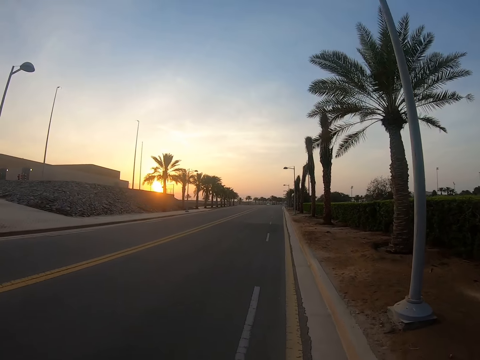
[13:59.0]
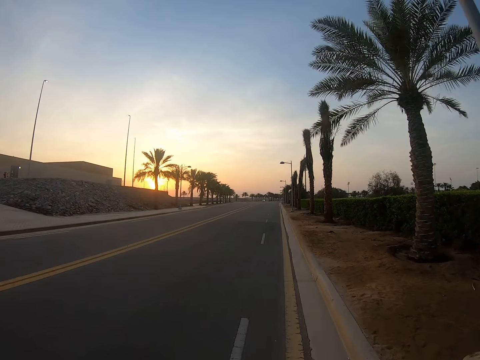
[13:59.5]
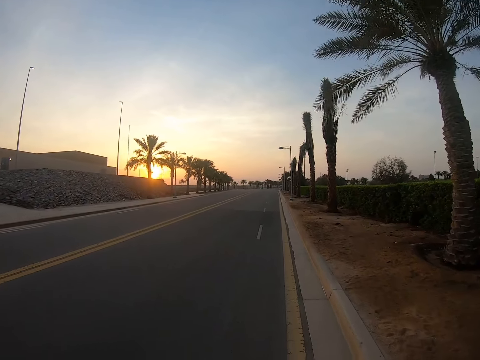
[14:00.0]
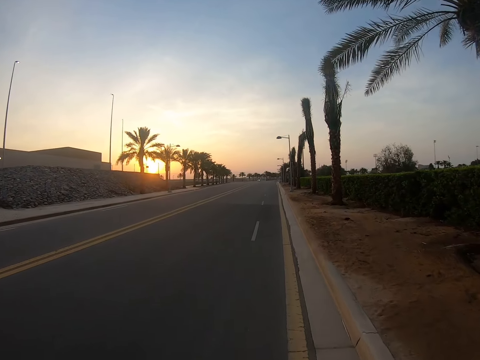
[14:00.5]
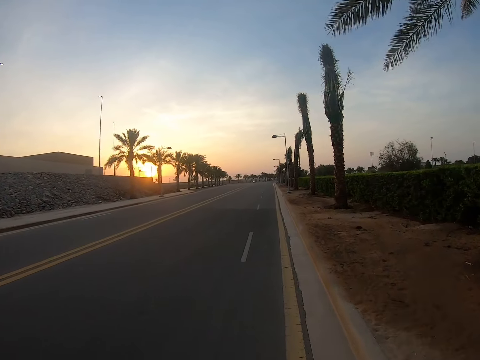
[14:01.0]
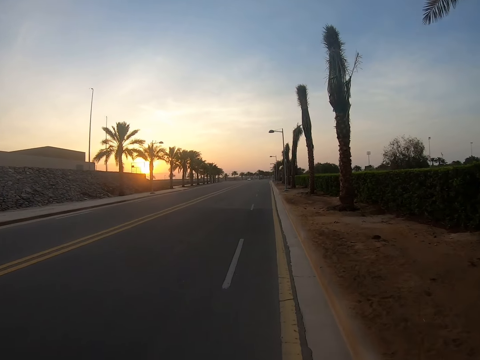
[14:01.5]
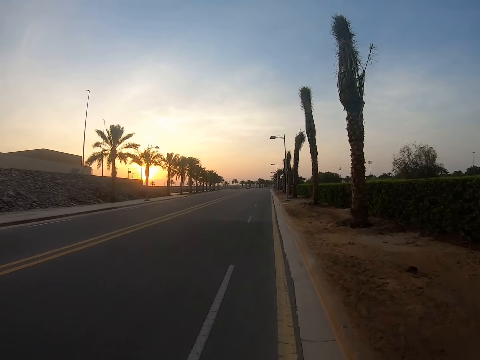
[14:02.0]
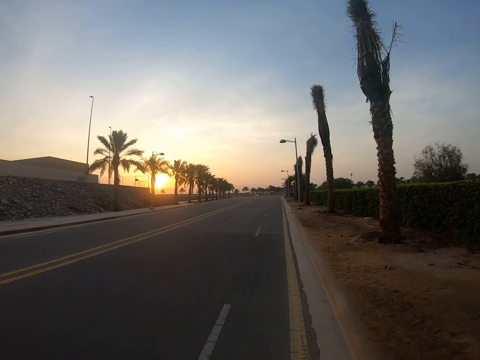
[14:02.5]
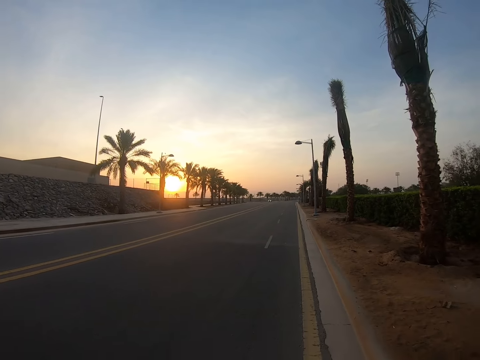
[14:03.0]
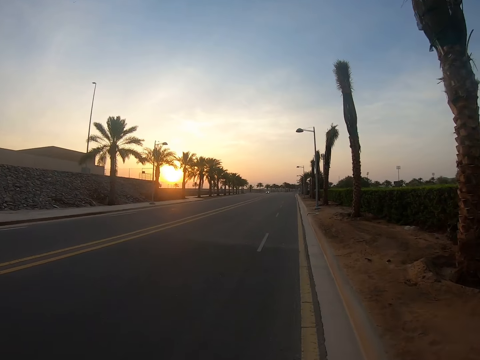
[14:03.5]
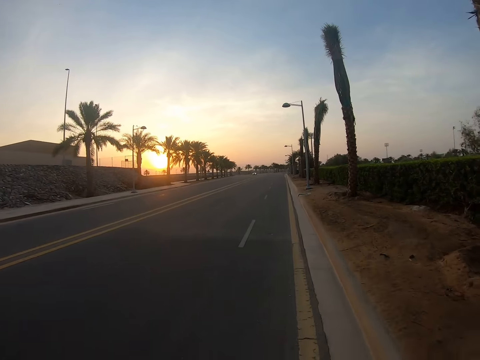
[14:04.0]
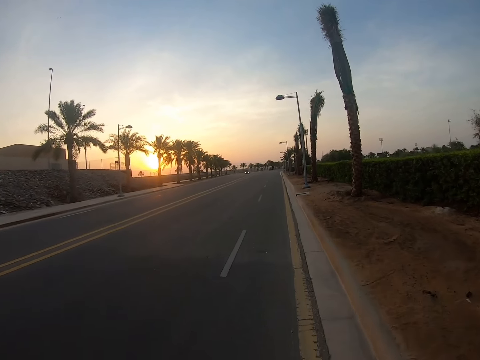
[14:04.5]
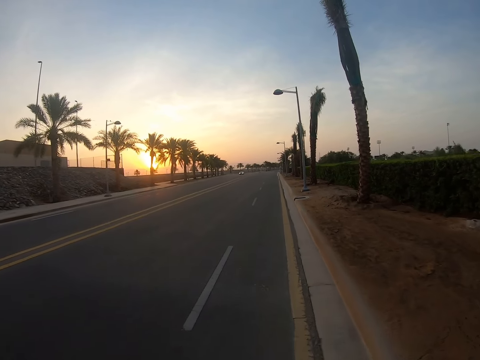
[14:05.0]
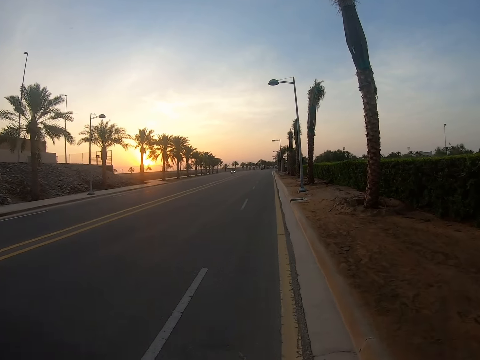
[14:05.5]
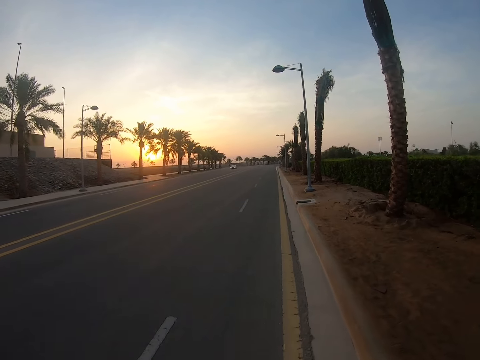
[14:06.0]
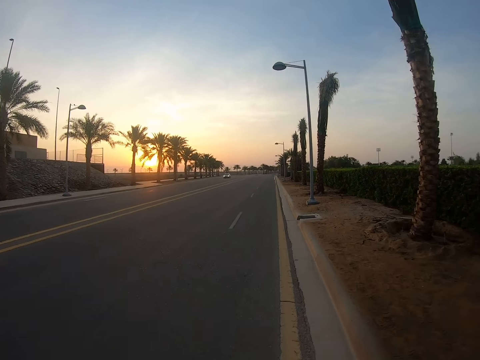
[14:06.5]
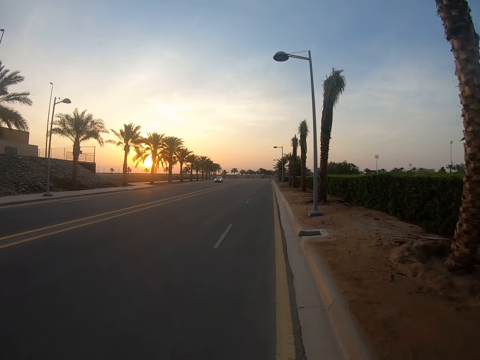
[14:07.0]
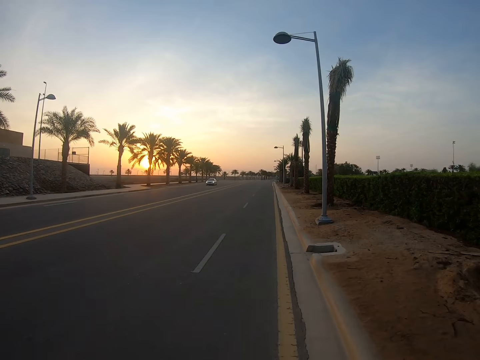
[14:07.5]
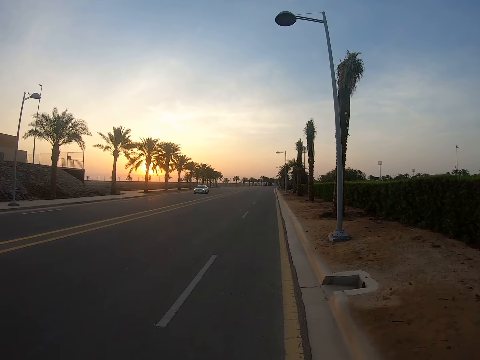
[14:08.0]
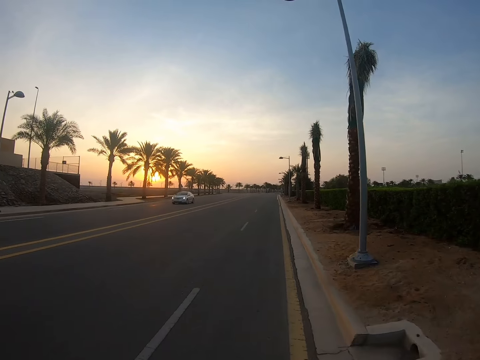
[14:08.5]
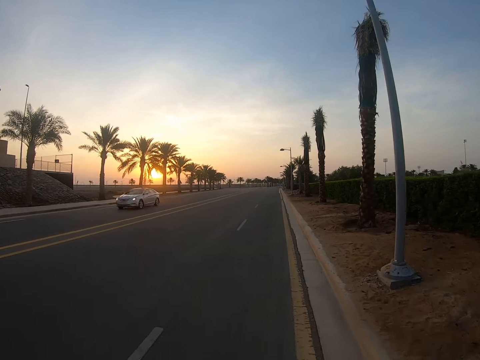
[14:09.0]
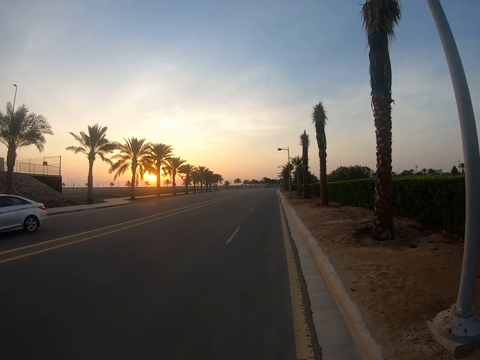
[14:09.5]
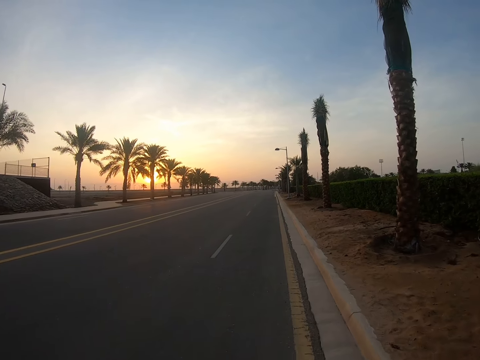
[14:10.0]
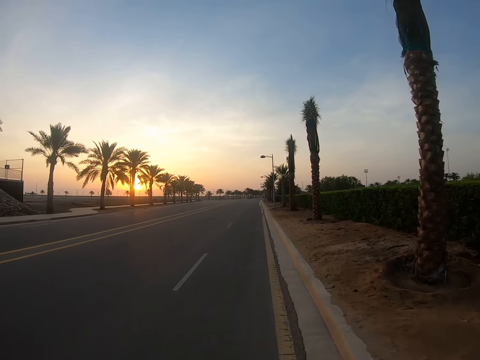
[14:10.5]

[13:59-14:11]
The camera wearer looks in front.

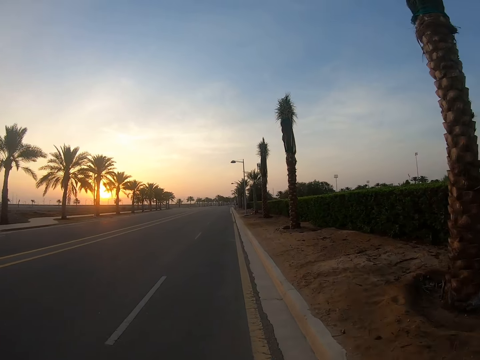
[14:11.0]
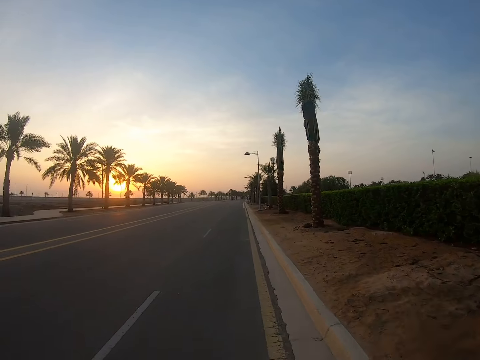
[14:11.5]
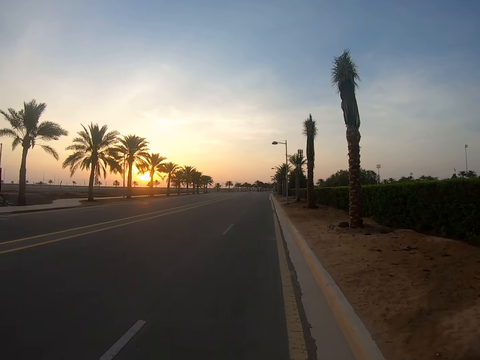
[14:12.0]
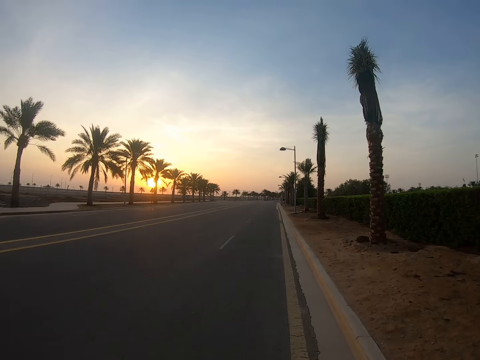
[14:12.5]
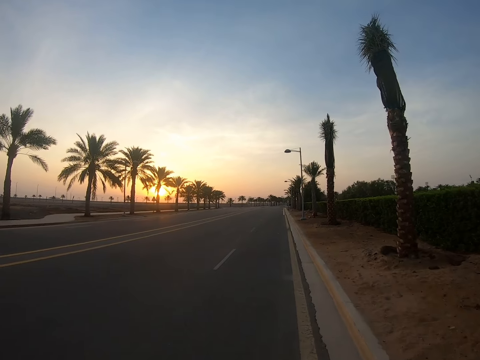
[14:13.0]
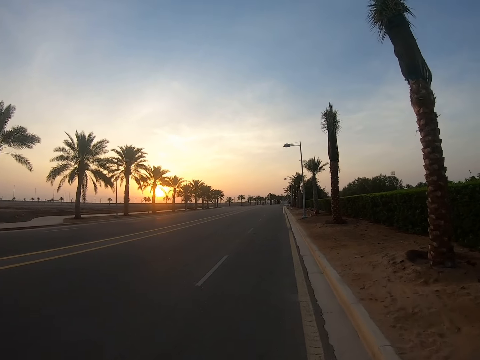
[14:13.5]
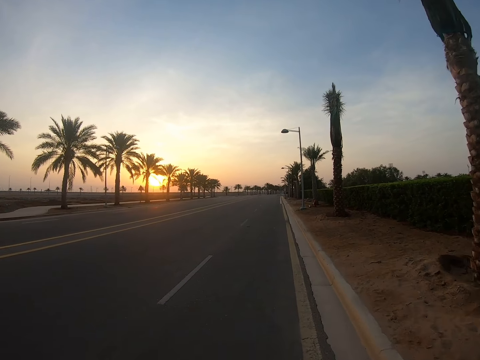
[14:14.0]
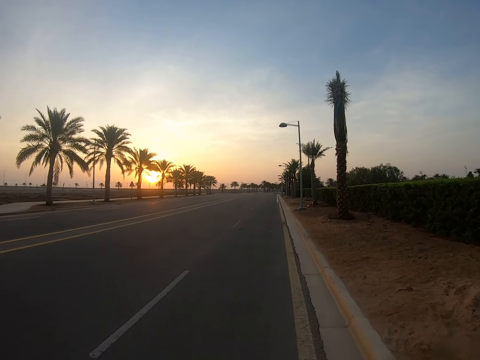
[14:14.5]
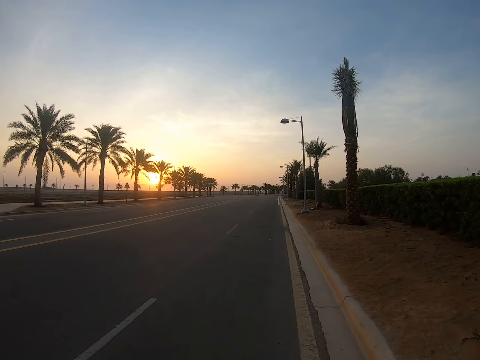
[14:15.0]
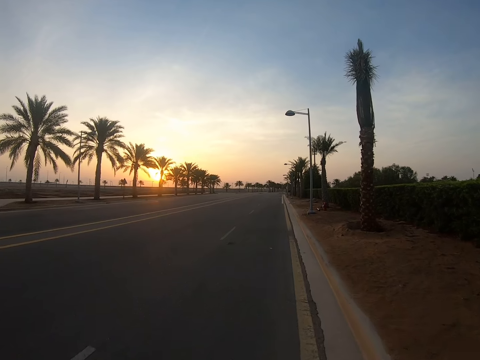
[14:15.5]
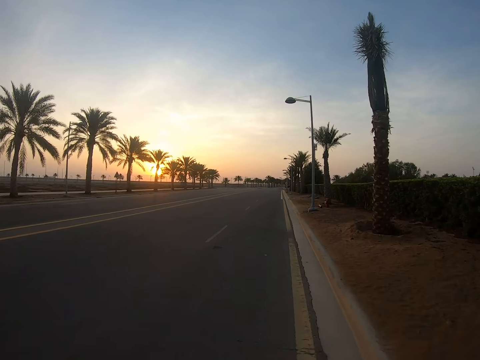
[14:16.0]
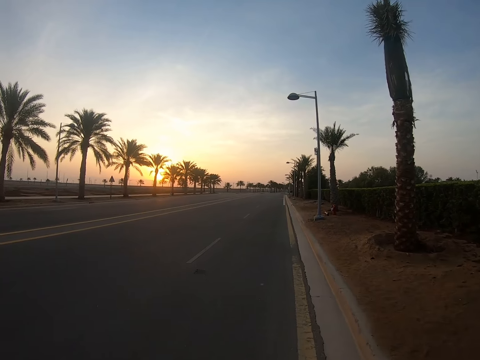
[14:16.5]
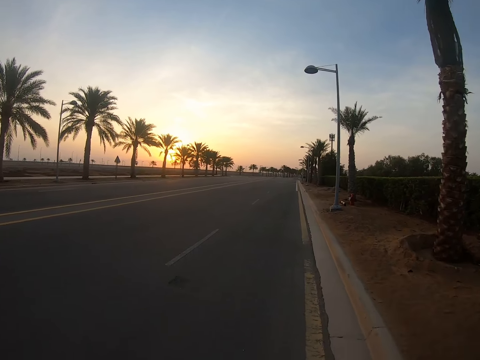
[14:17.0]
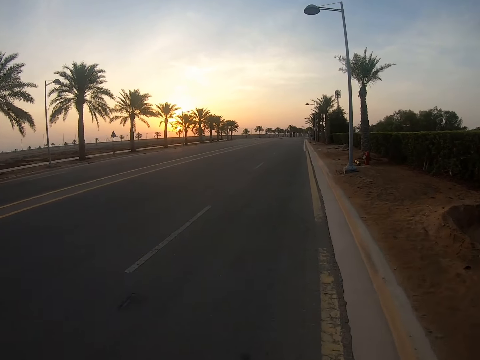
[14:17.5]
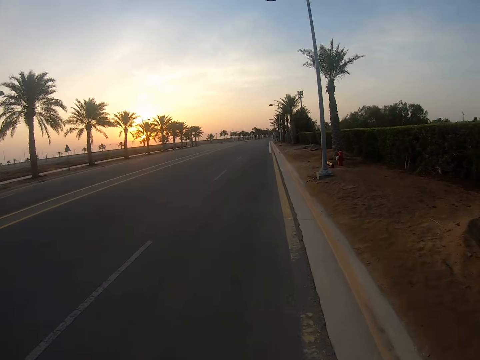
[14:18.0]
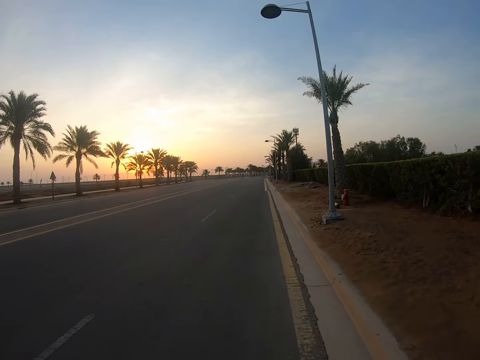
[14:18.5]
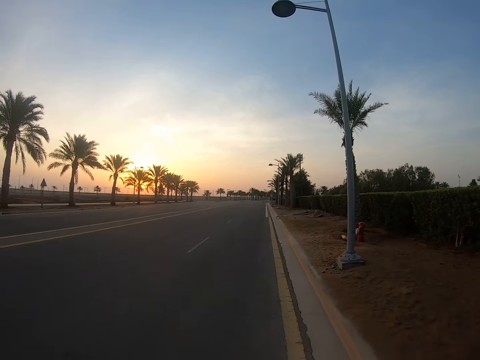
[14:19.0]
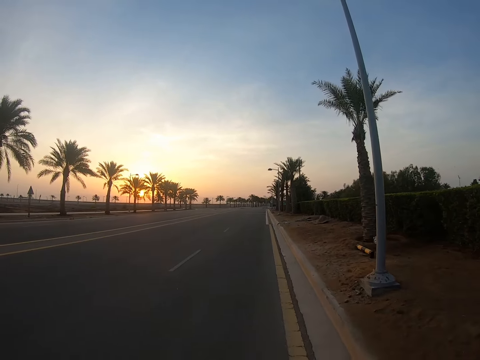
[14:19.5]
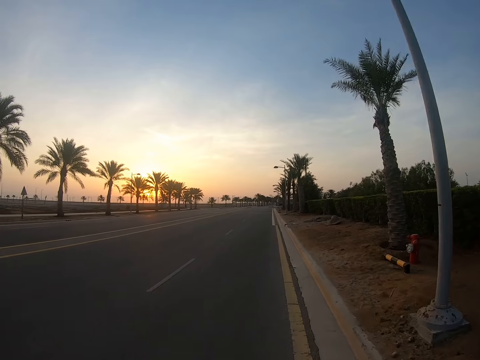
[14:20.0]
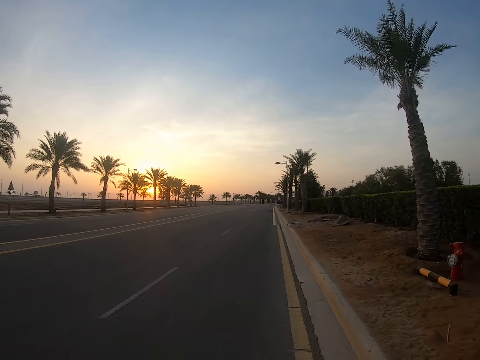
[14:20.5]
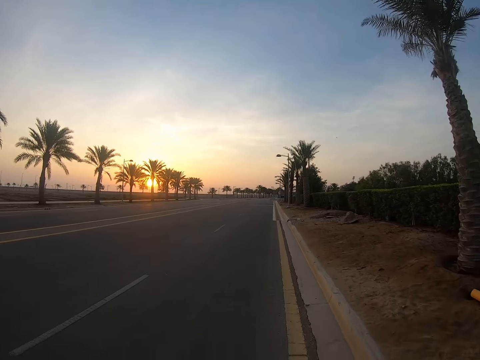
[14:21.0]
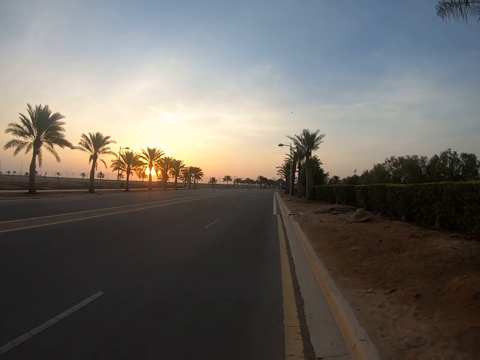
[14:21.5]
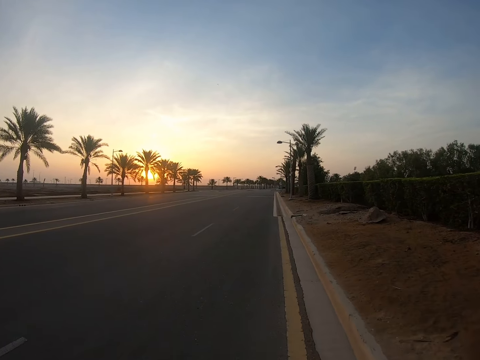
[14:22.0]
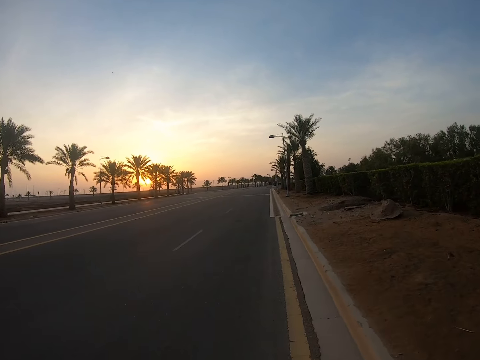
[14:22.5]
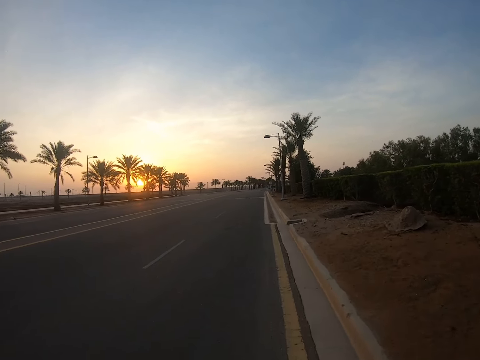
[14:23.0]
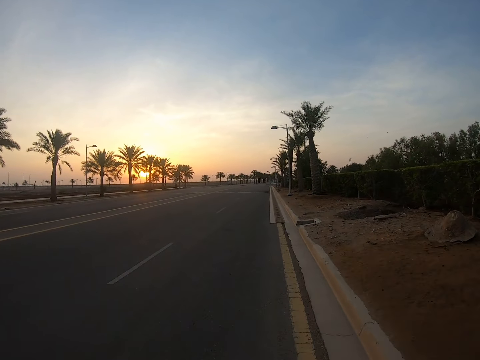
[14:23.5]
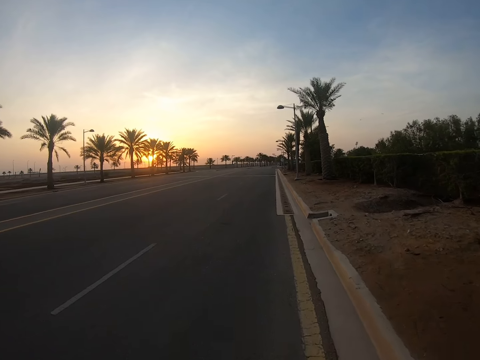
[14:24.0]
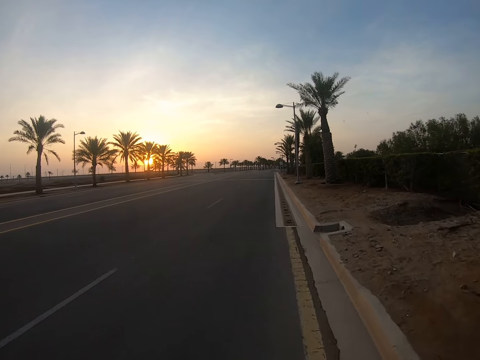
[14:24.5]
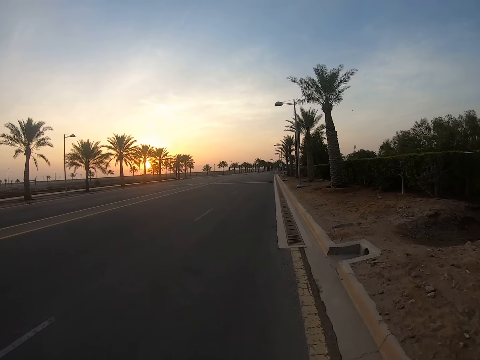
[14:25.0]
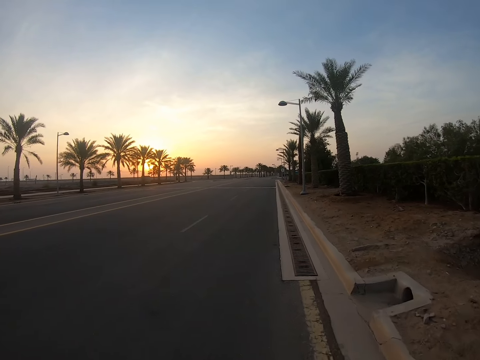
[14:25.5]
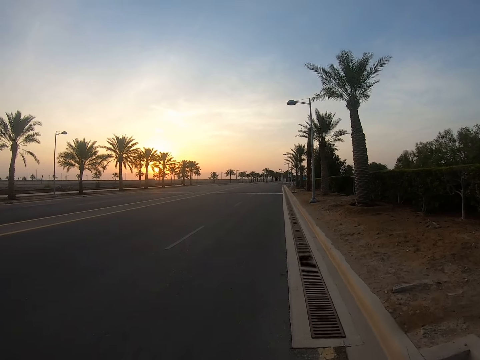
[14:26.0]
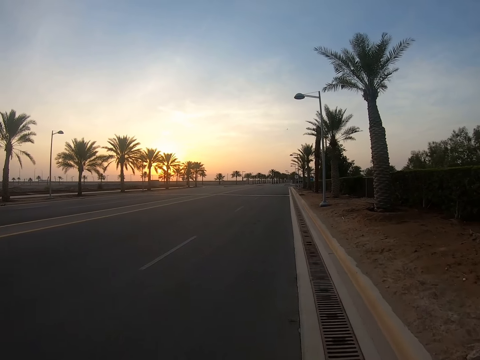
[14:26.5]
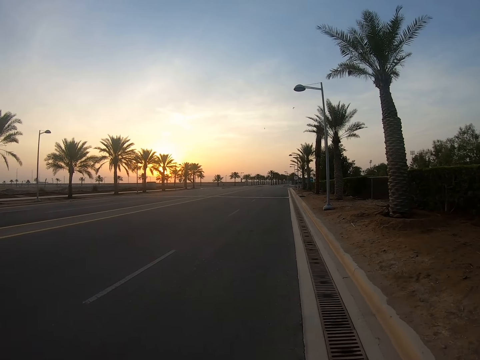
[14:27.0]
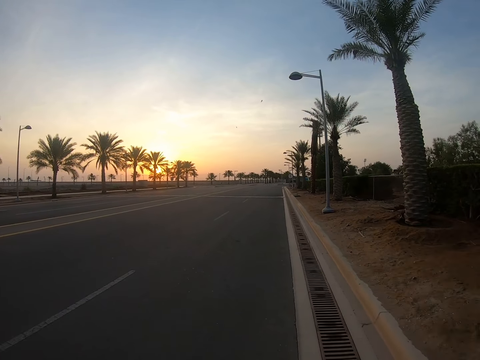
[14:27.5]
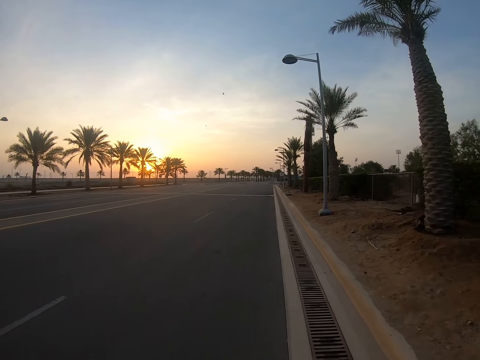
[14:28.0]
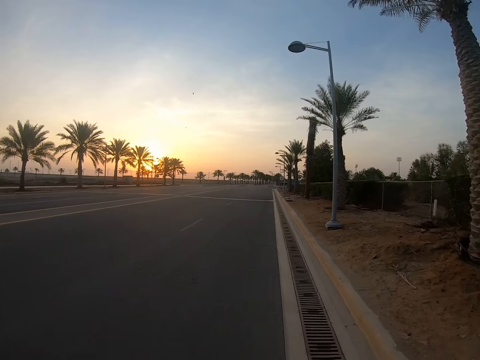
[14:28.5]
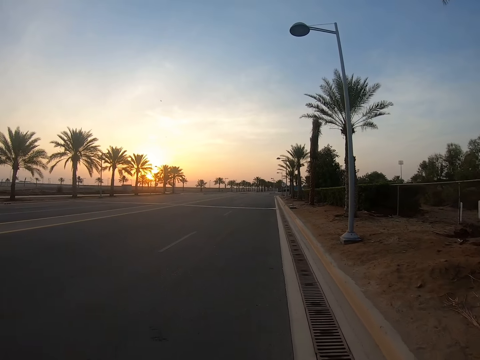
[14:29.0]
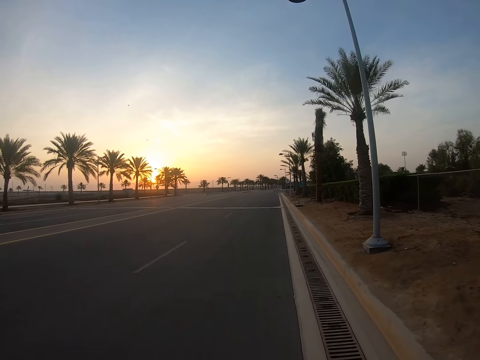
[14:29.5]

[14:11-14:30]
The camera wearer walks in front on the highway. They look in front.
